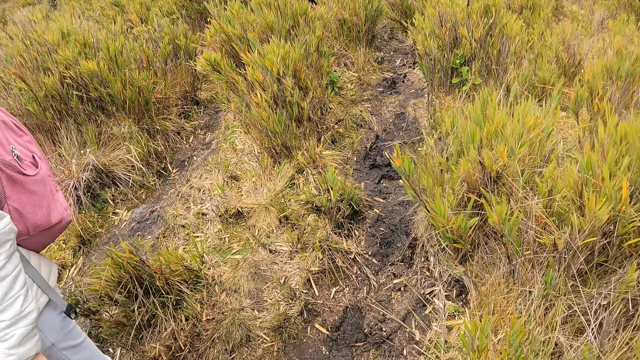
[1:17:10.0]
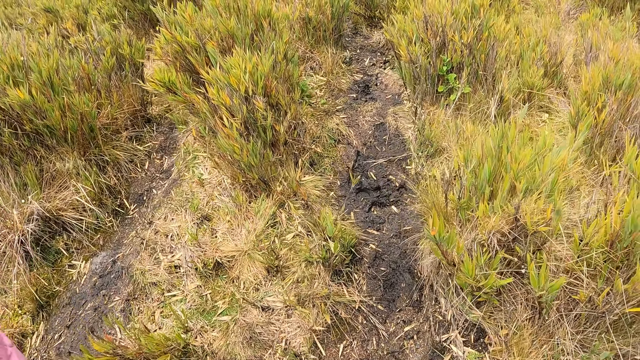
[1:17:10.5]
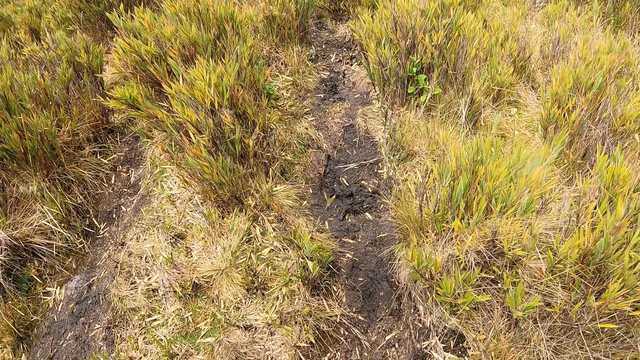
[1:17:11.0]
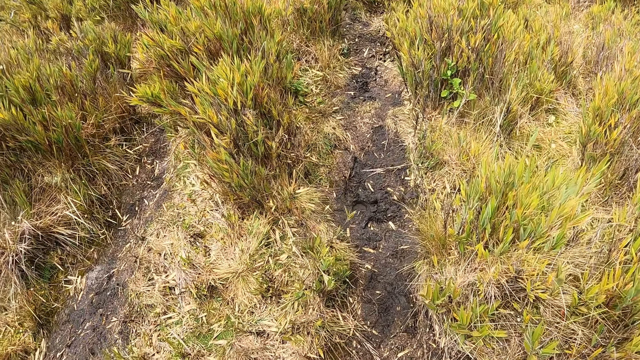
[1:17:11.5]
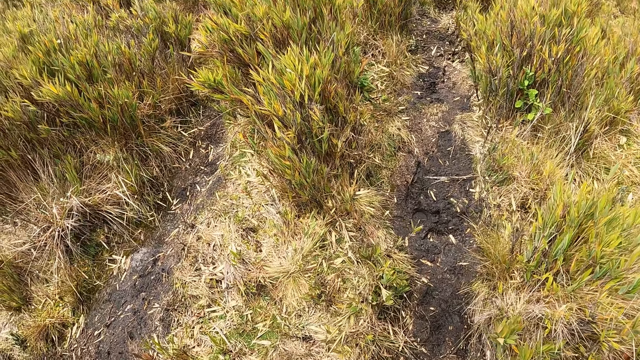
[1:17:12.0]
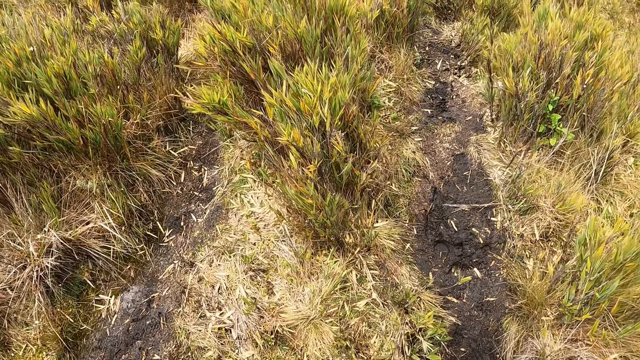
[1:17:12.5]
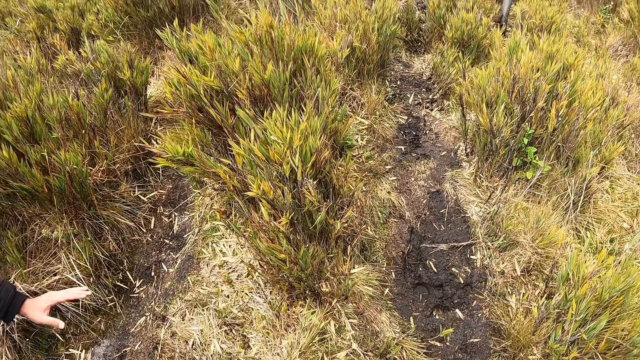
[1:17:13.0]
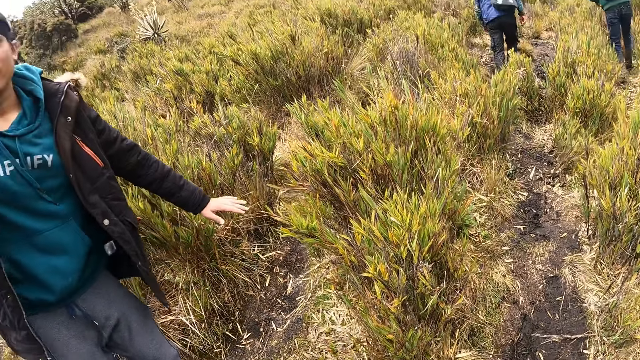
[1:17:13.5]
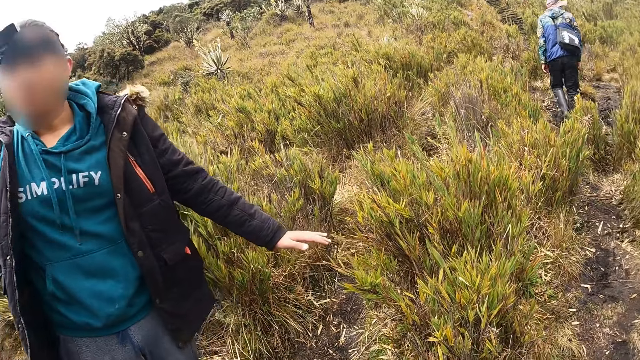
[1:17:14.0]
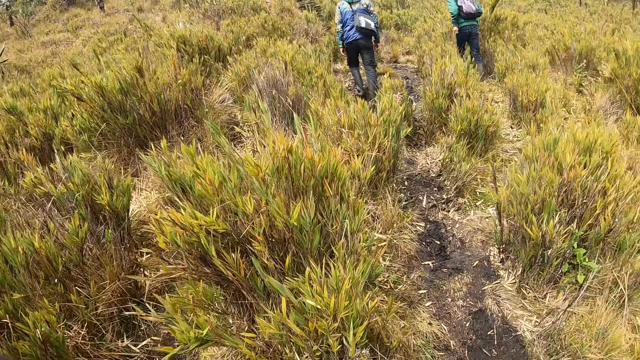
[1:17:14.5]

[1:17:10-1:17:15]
The camera wearer walks.

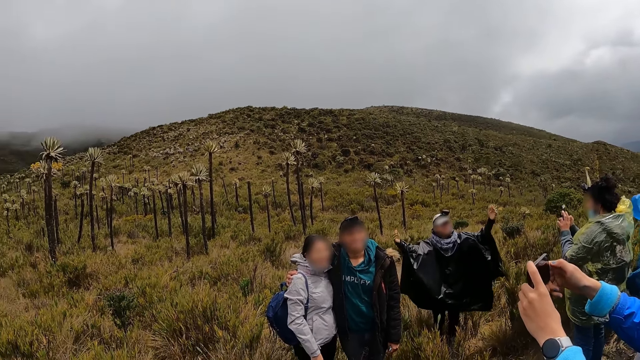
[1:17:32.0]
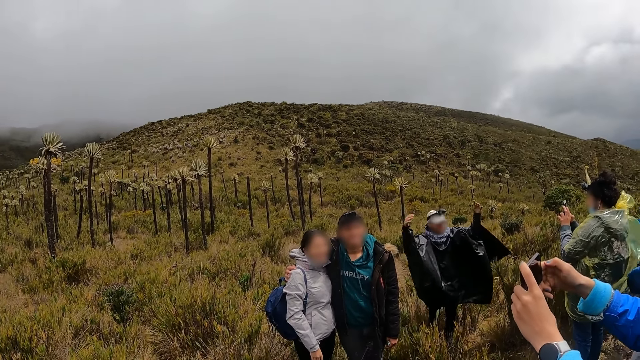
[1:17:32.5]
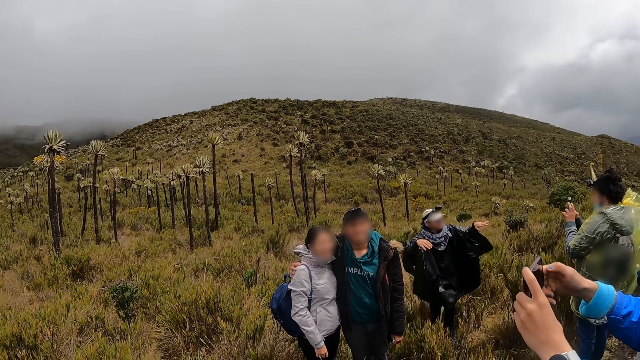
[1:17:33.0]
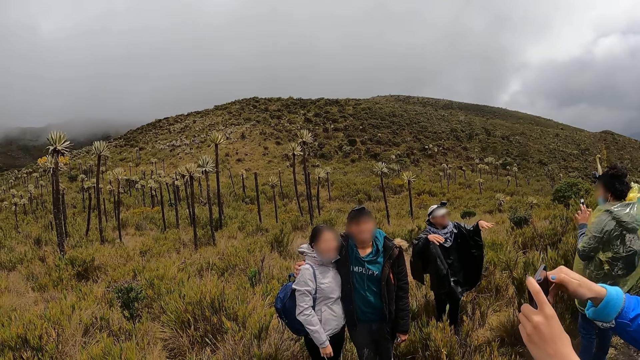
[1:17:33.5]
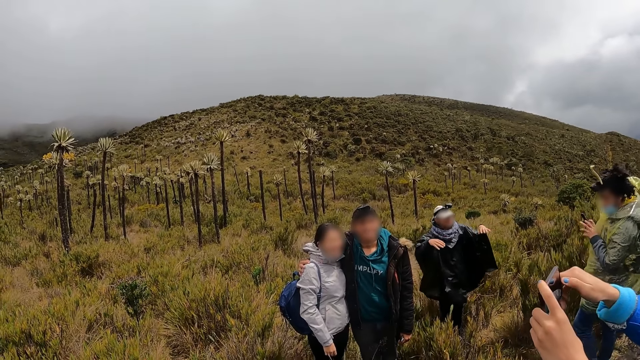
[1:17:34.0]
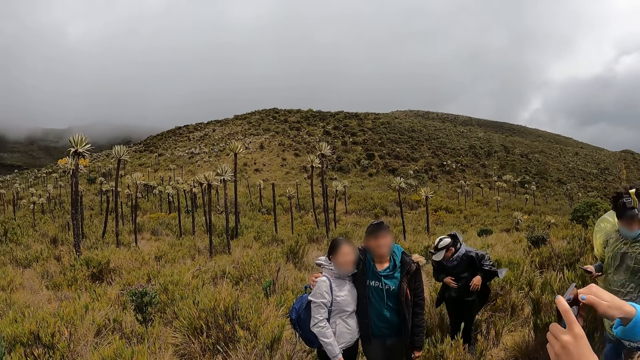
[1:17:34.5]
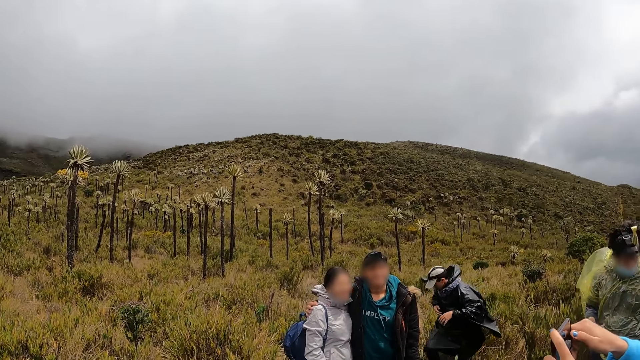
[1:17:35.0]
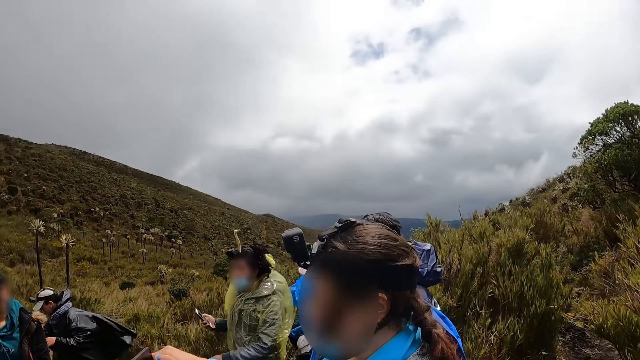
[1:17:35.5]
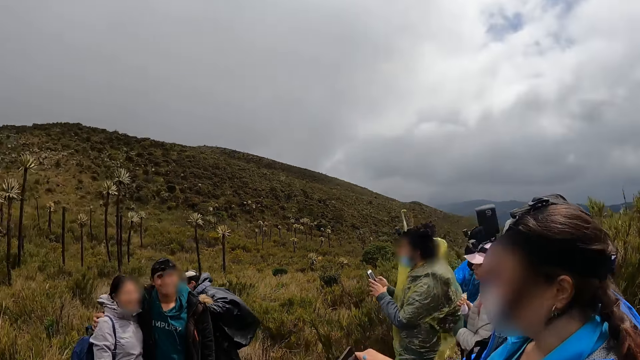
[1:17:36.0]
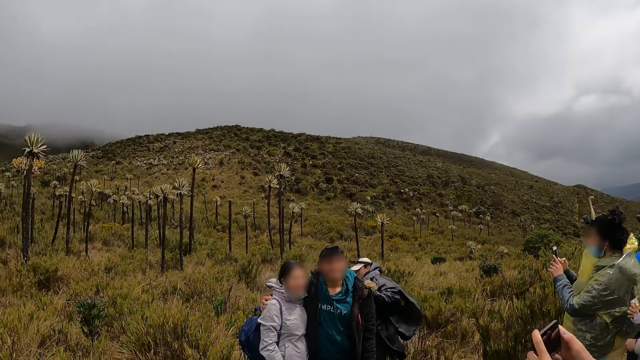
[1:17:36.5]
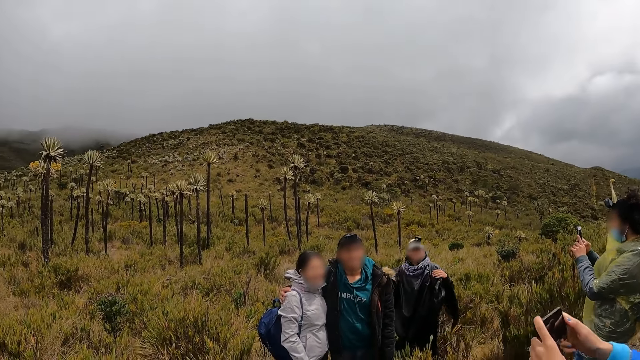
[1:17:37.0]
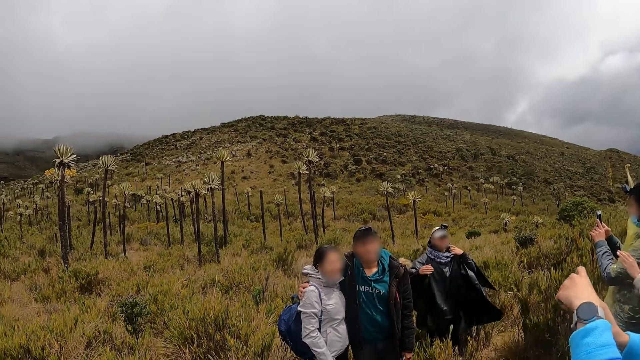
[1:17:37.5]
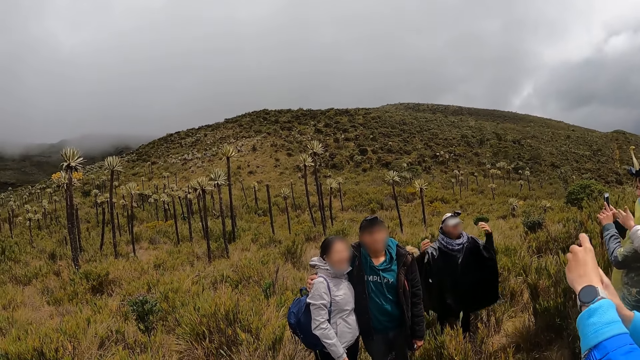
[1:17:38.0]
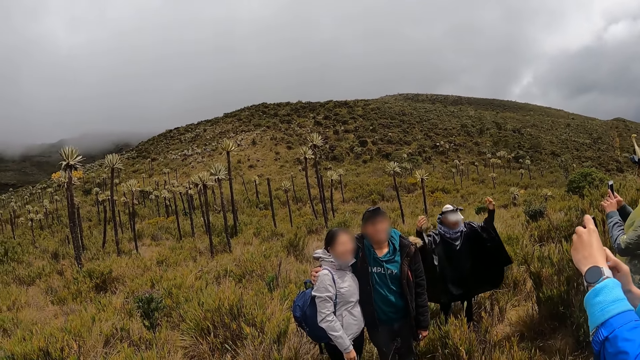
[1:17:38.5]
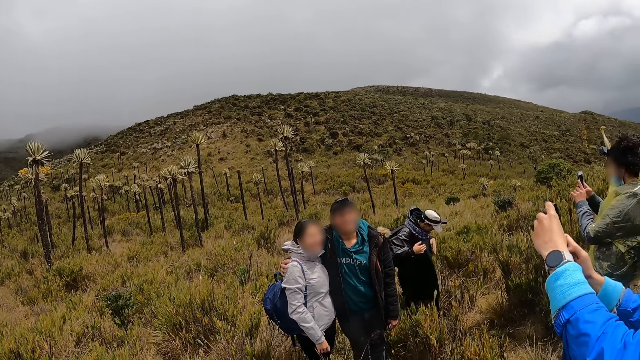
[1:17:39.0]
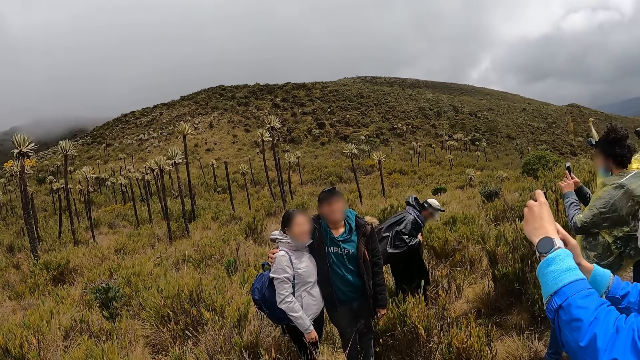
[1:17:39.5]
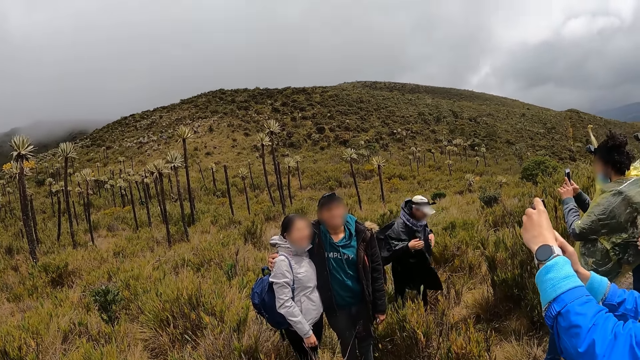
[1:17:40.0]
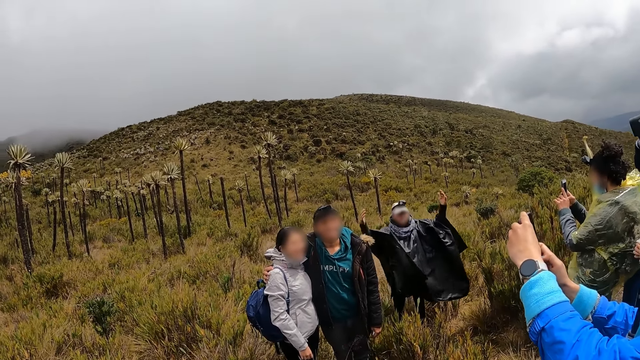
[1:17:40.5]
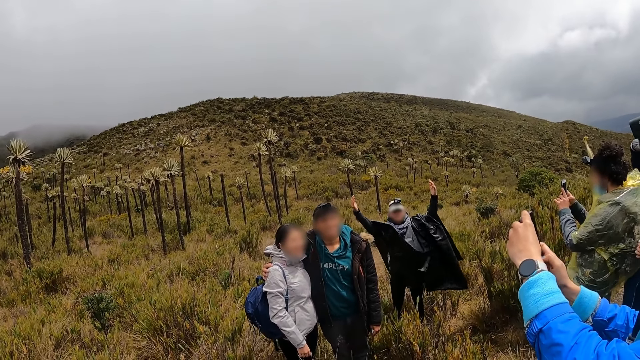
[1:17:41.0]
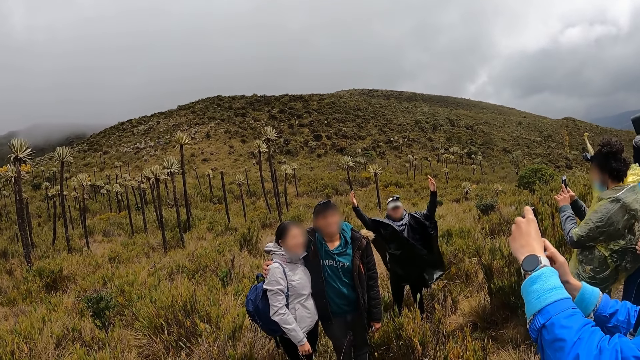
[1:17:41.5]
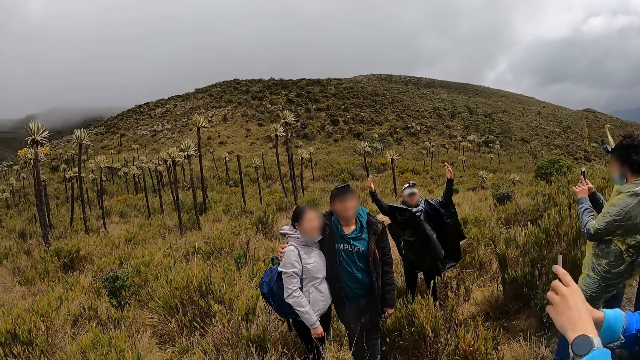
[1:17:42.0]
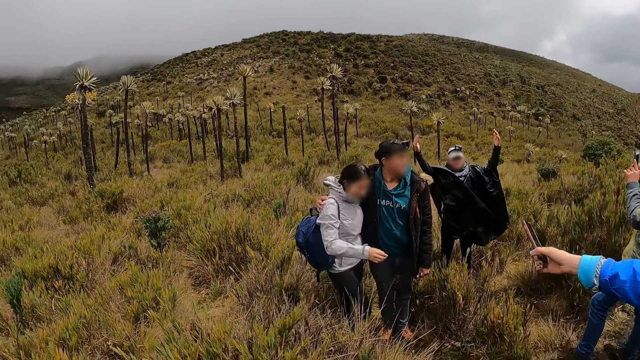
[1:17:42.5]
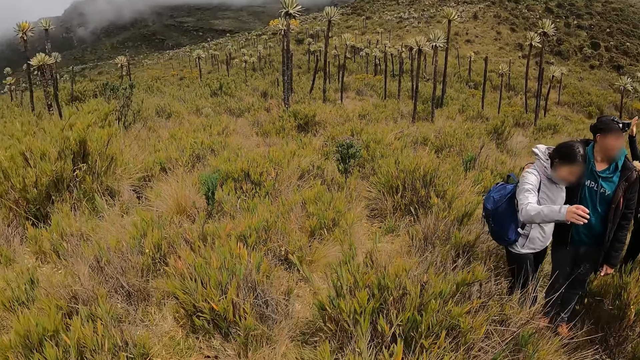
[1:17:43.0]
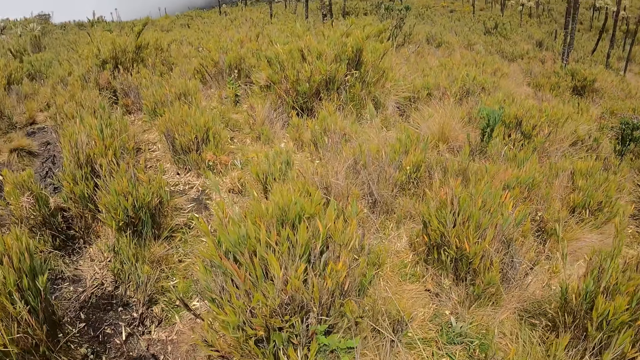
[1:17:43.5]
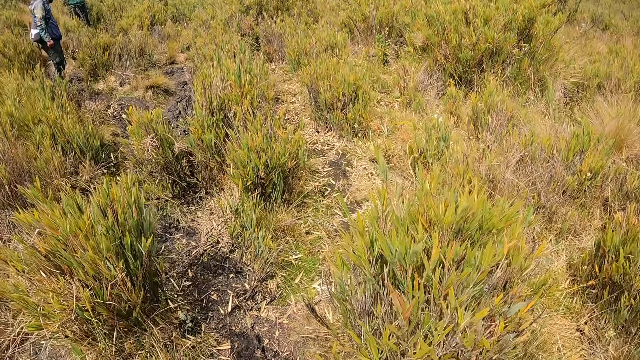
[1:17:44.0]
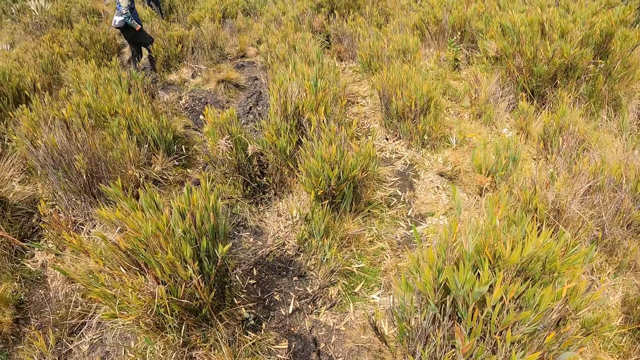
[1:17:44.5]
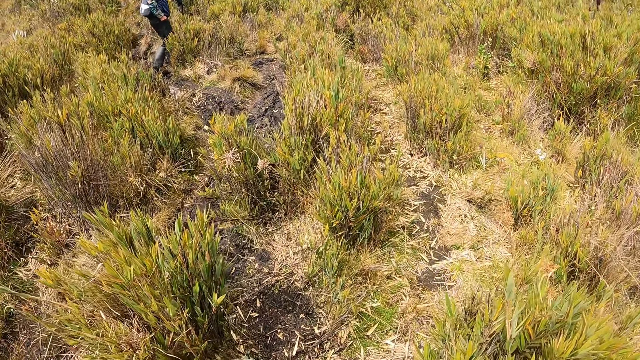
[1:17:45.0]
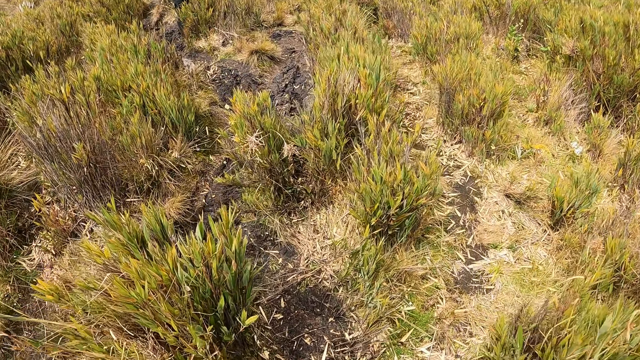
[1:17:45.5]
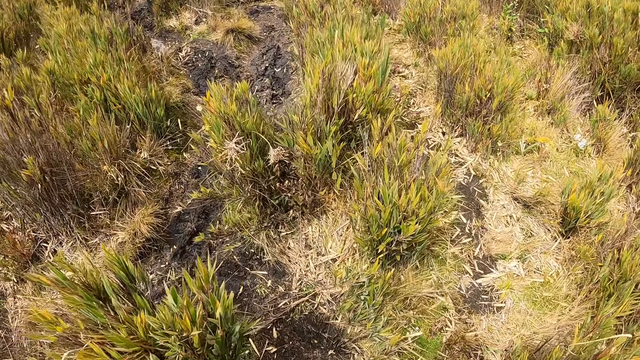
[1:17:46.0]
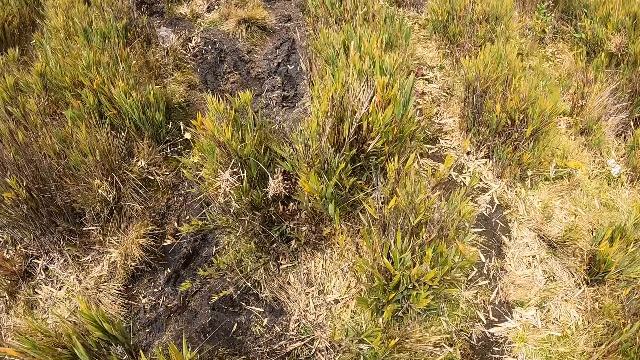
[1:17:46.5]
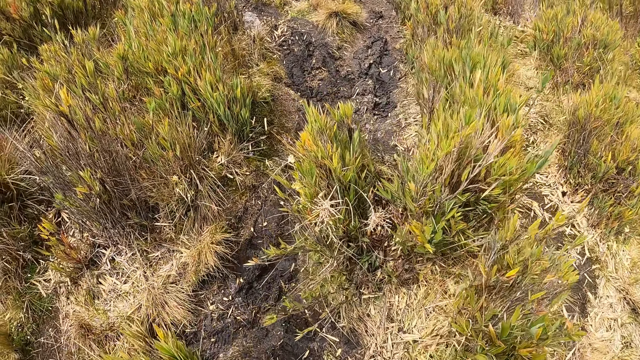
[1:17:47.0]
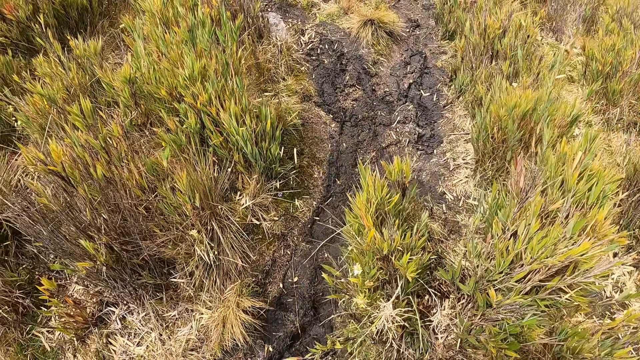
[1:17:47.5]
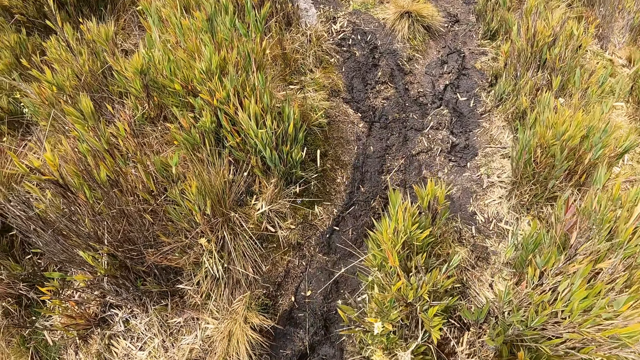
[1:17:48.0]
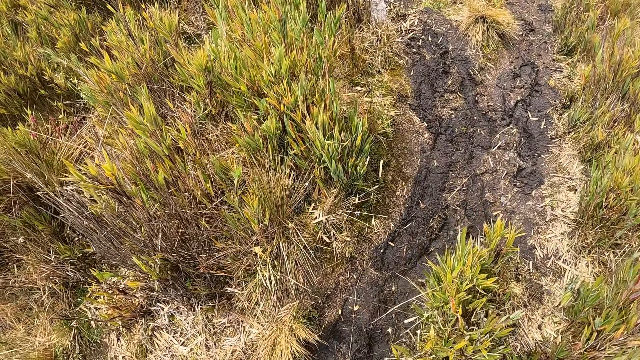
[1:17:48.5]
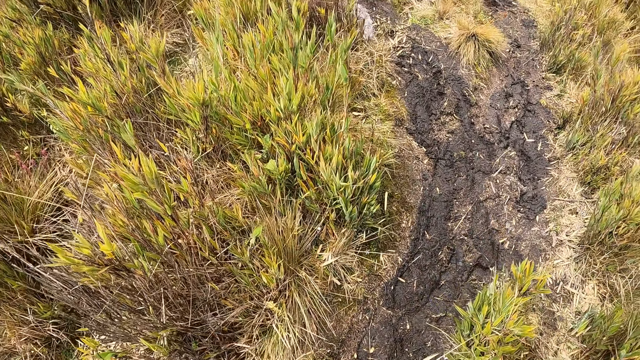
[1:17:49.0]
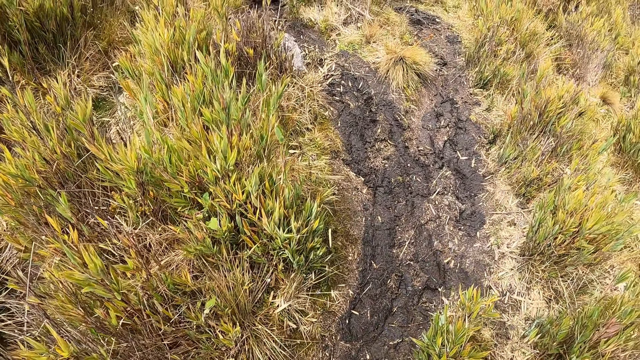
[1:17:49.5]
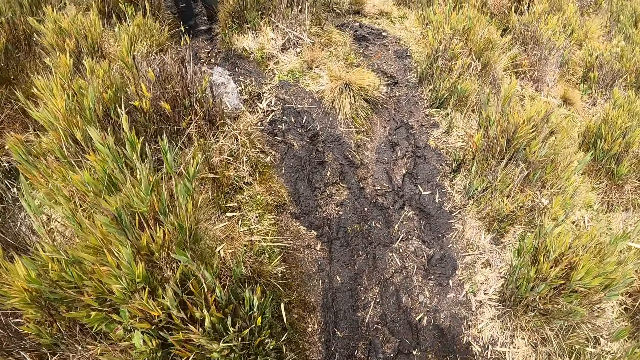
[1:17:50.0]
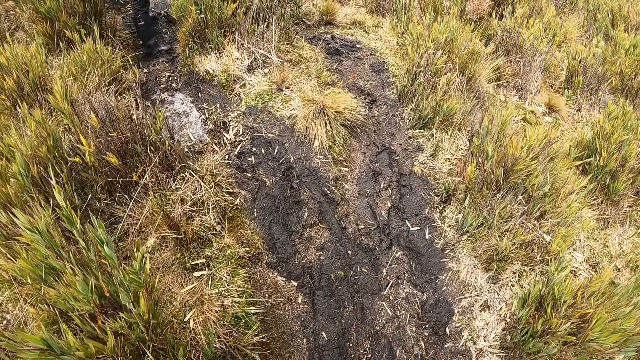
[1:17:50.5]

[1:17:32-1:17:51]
The man raises both hands. A woman stretches the phone to another woman with her right hand. The camera wearer looks around the fields. They walk through a bush path toward some metal rails.
